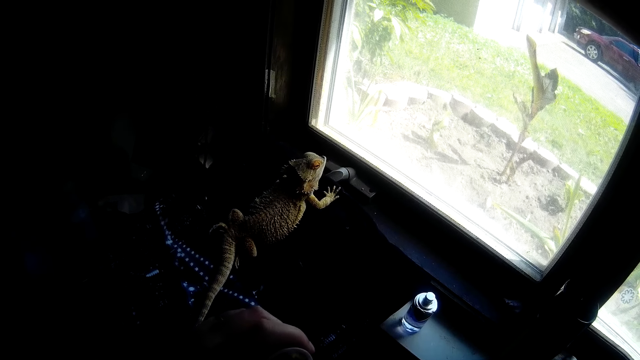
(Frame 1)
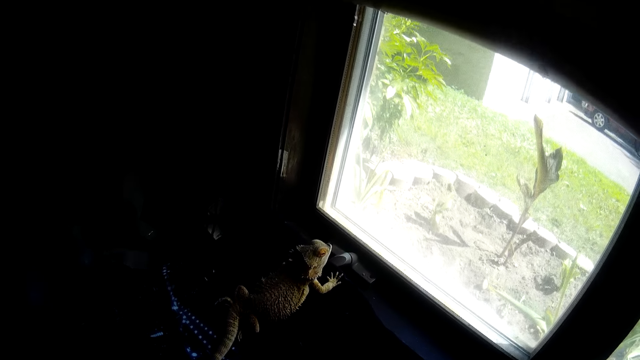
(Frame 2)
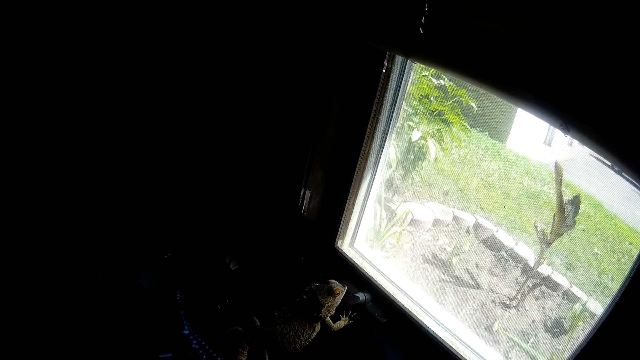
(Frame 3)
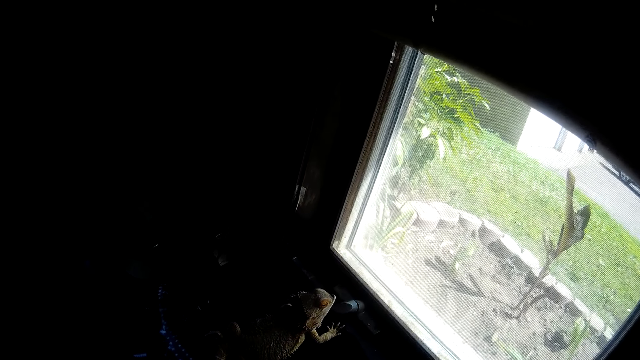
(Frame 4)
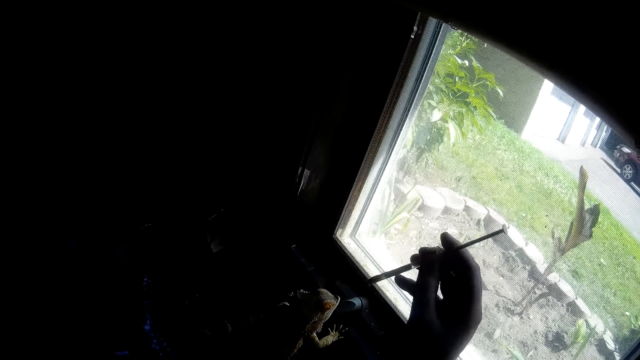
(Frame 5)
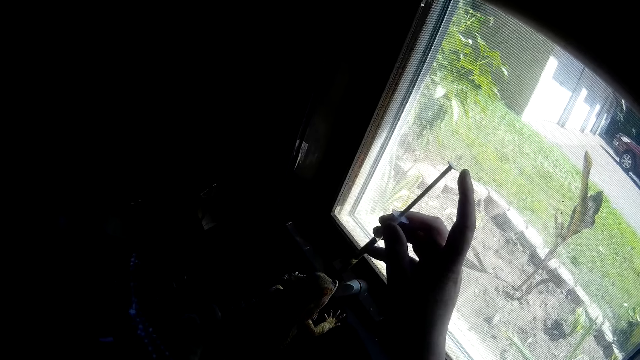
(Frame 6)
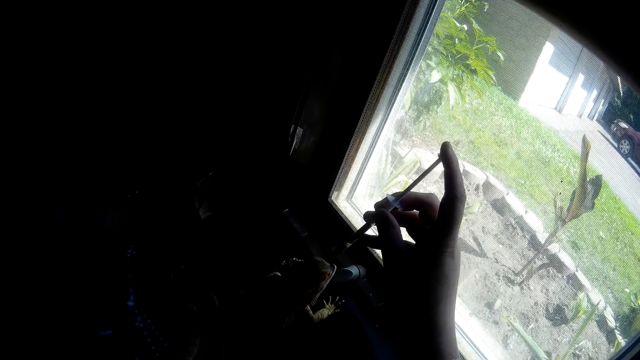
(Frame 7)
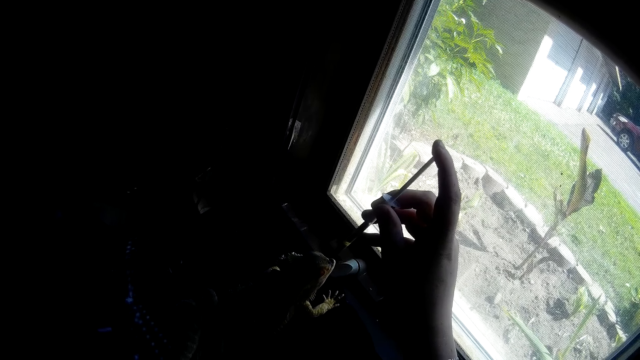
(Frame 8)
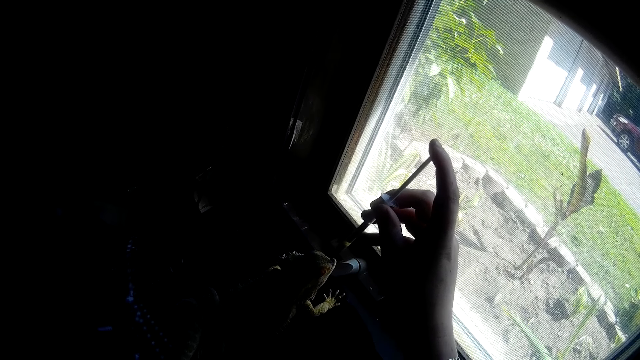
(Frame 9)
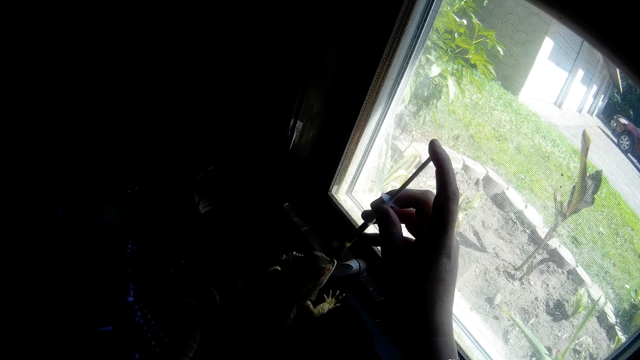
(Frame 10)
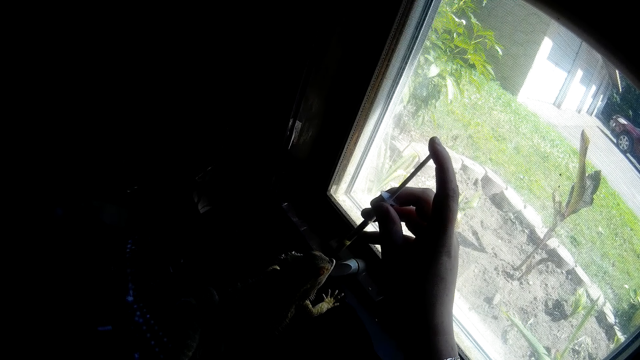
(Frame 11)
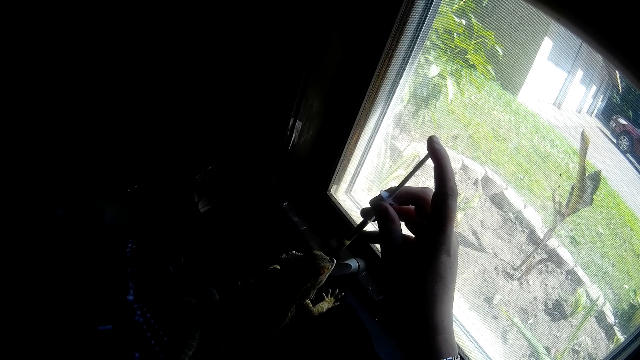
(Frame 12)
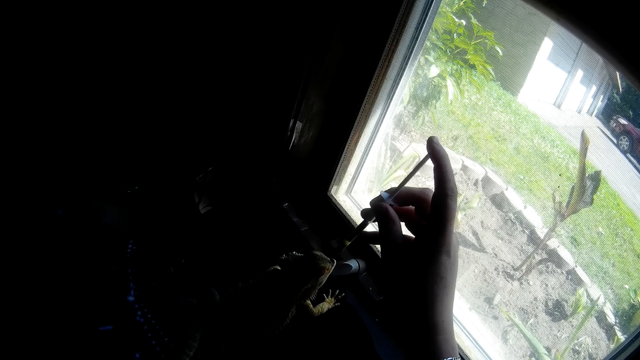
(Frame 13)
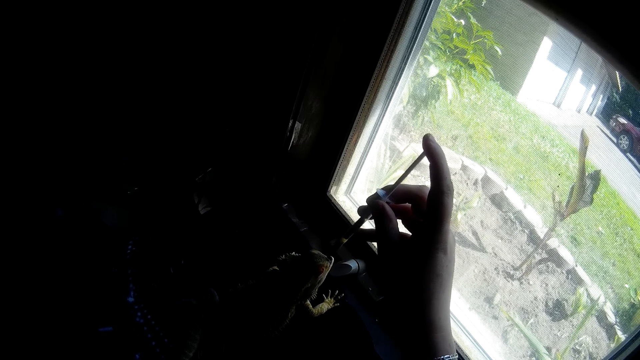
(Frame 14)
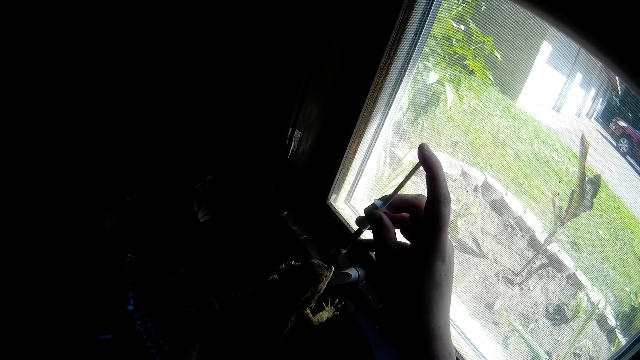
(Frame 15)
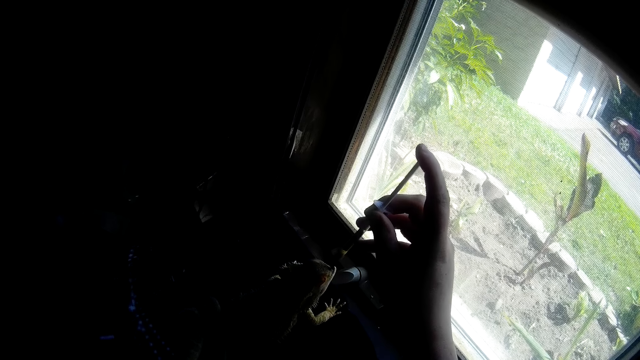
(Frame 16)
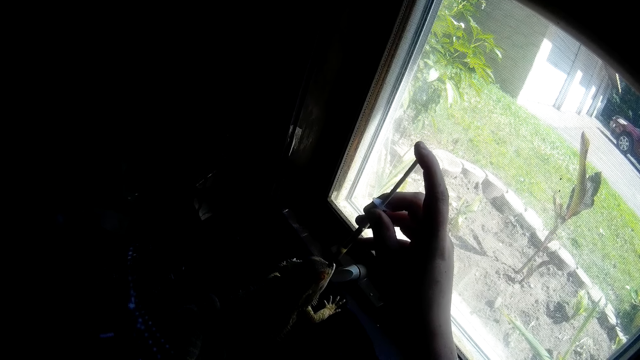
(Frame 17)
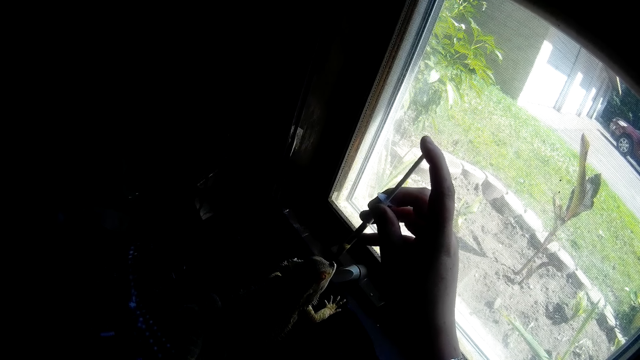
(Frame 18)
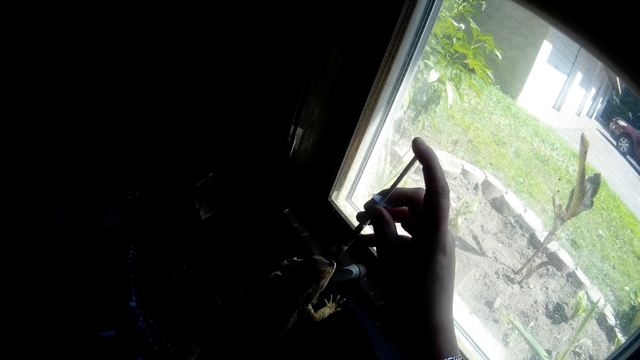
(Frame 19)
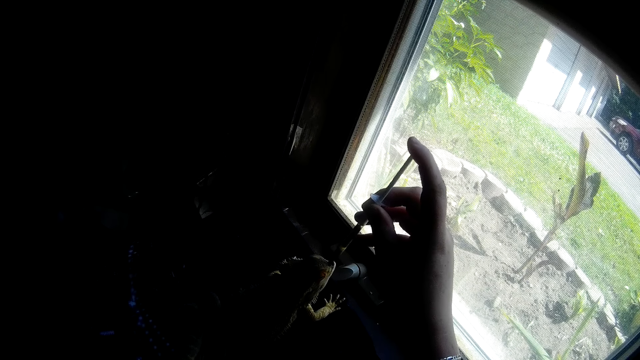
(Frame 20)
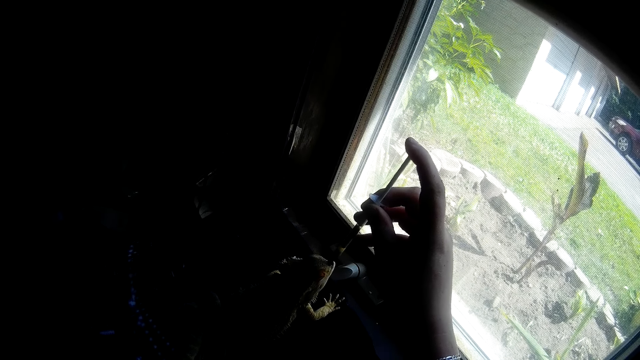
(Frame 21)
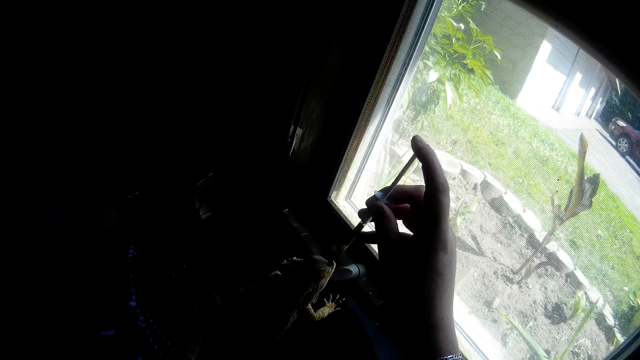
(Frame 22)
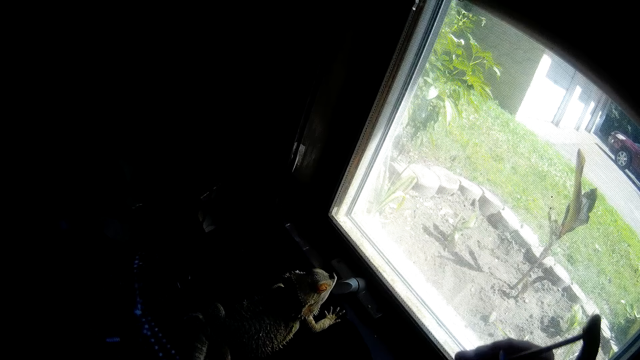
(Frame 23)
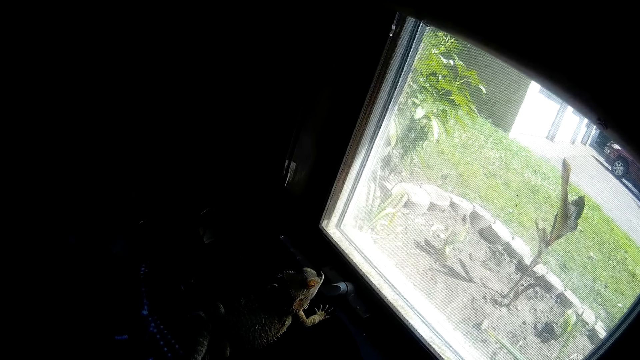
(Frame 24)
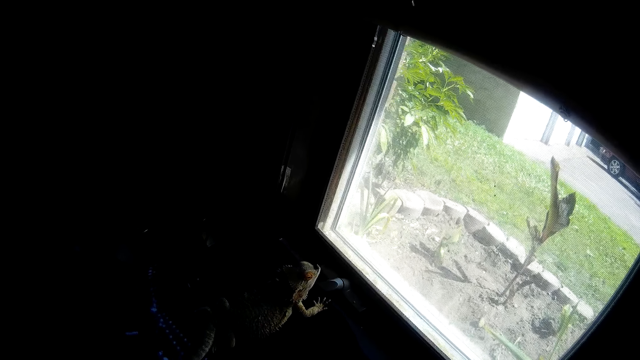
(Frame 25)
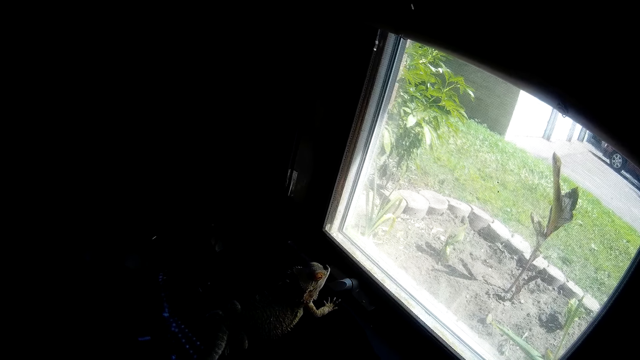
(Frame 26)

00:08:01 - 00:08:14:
The camera wearer presses something in the adhesive dispenser syringe on the bearded dragon. She puts a loaded syringe into the mouth of the Chinese water dragon with her right hand. She removes the empty syringe in her right hand from the mouth of the Chinese water dragon.

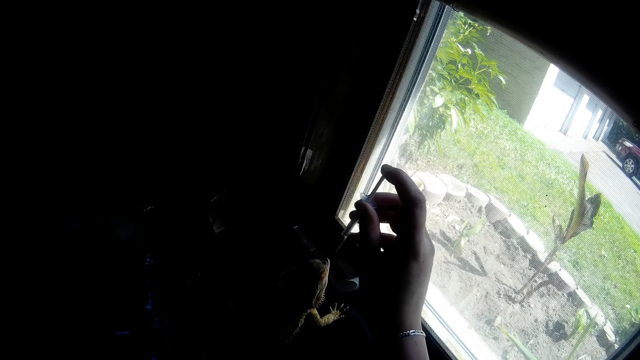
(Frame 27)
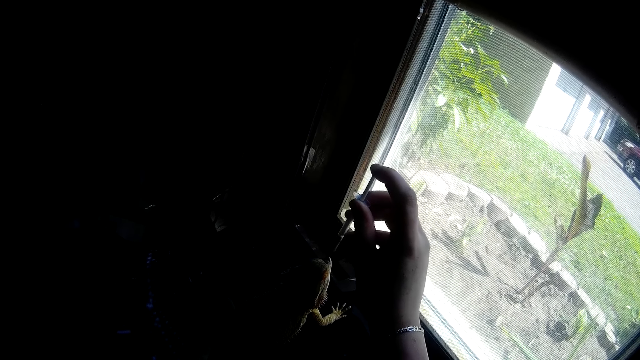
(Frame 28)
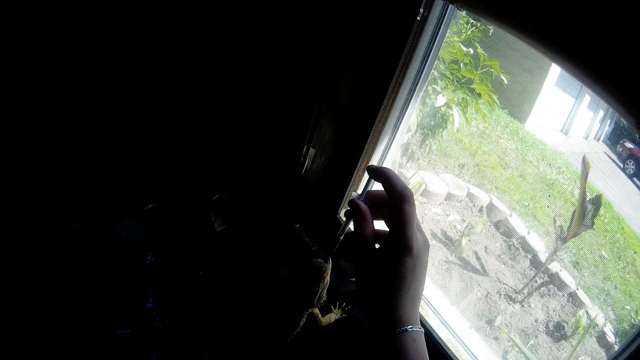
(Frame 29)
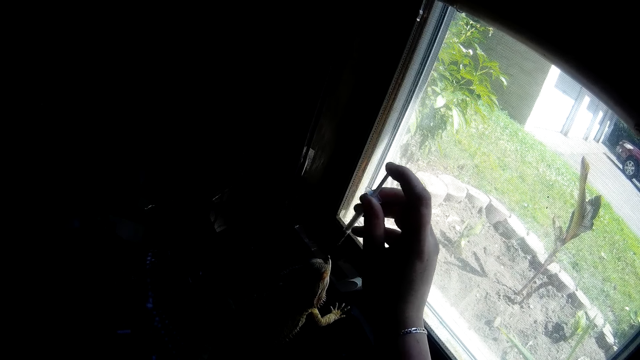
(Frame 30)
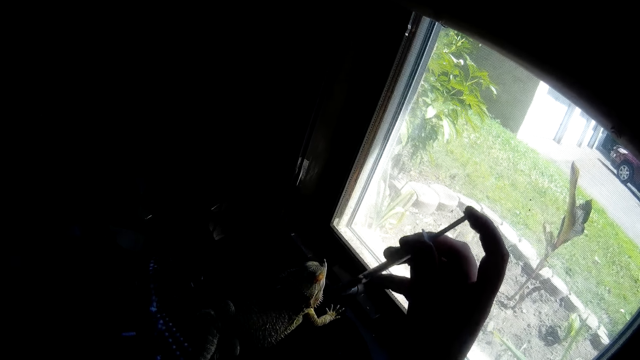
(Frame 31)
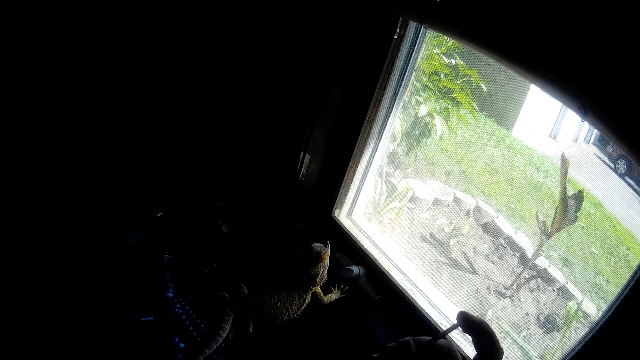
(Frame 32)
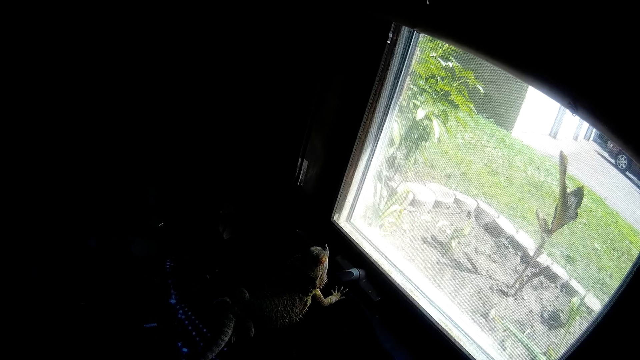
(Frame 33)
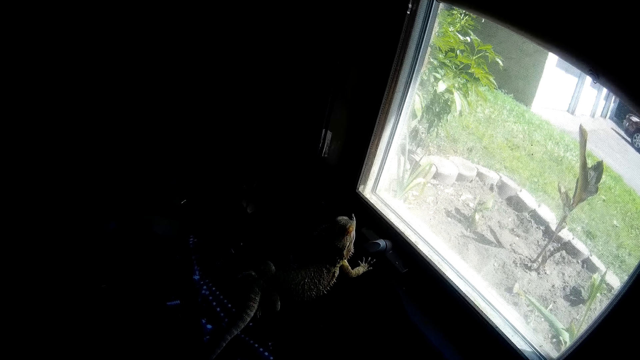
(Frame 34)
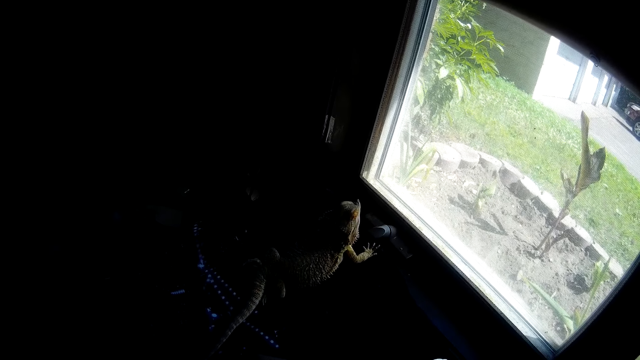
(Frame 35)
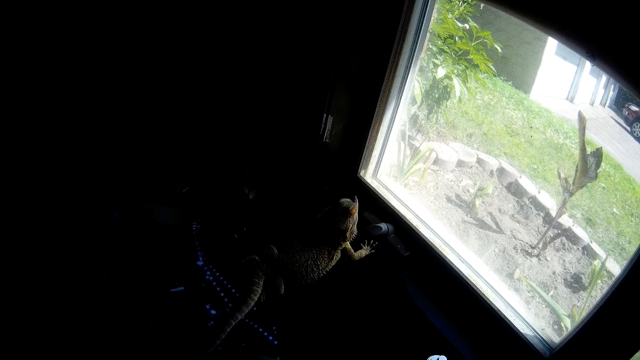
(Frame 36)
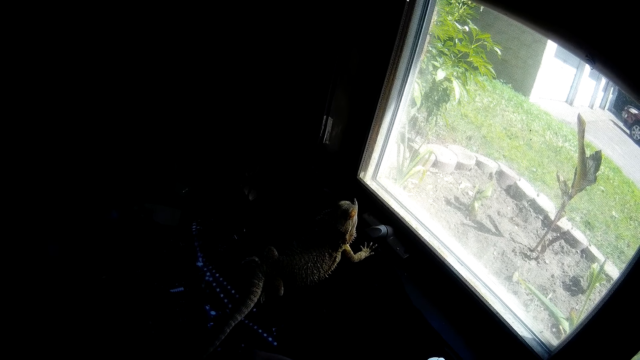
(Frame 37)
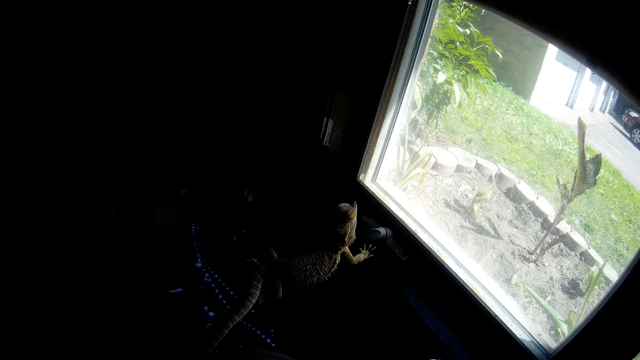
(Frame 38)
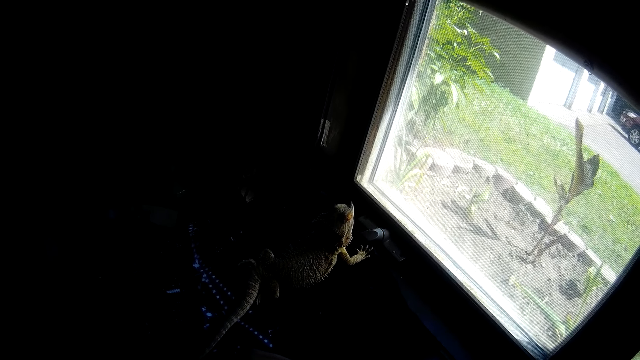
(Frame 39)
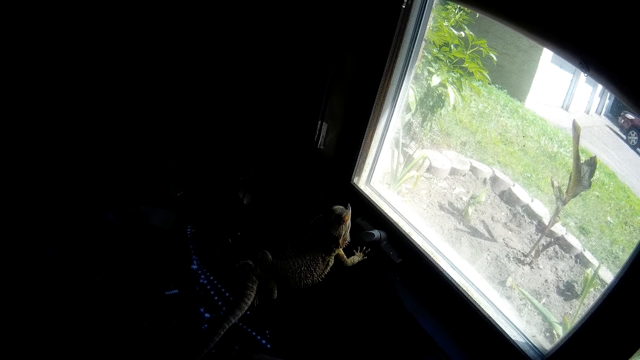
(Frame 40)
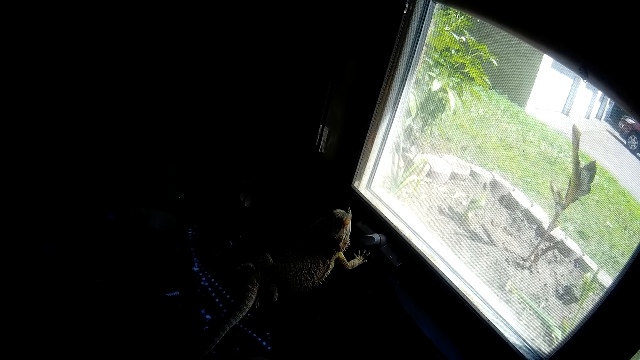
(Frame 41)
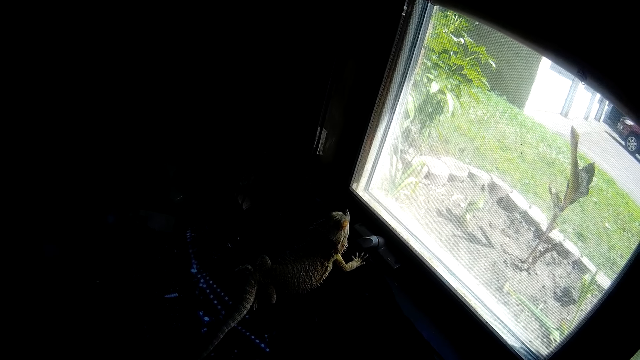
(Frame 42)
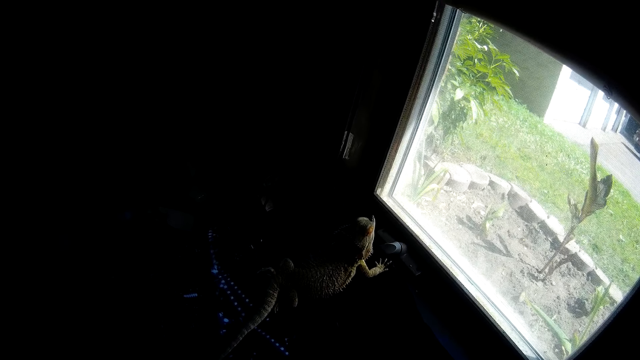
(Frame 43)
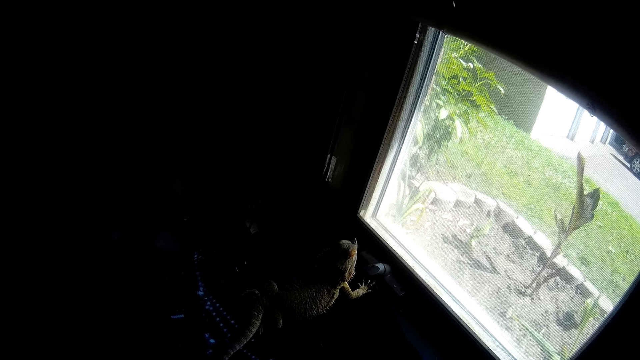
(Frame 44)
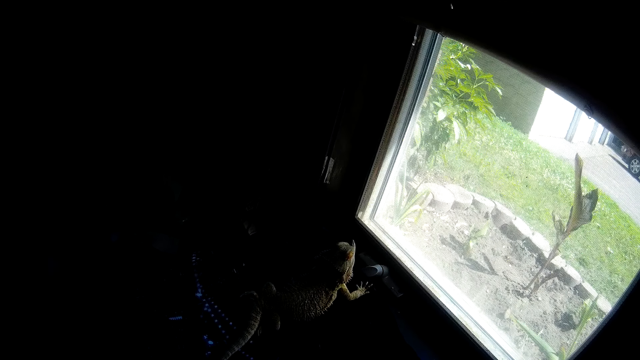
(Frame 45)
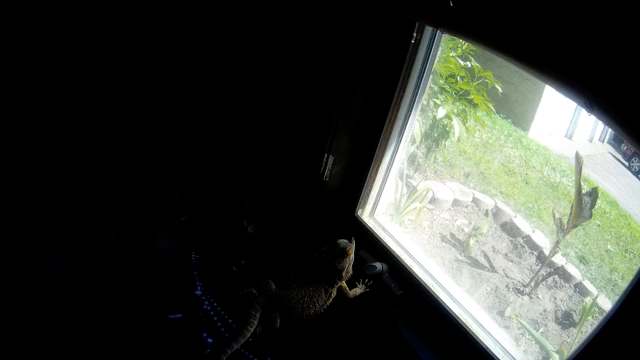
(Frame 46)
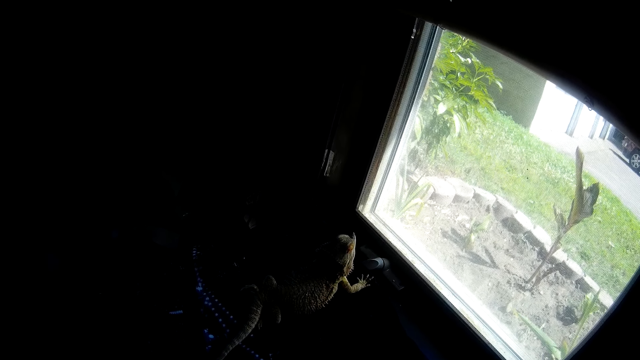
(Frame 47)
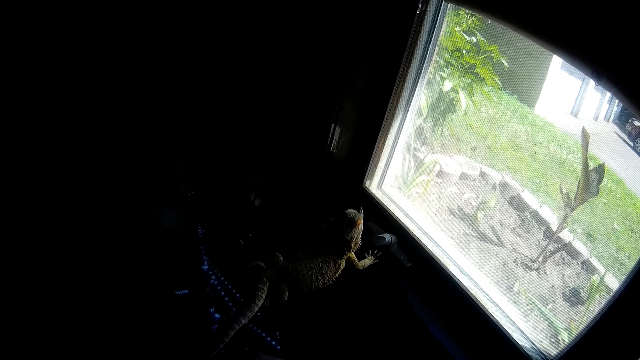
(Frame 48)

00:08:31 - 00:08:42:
The camera wearer removes the empty syringe in her right hand from the mouth of the Chinese water dragon. She looks at the bearded dragon.
